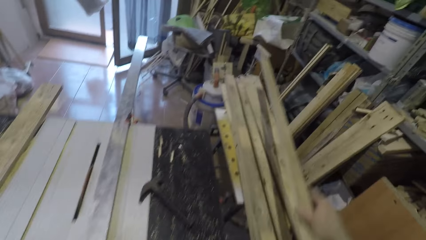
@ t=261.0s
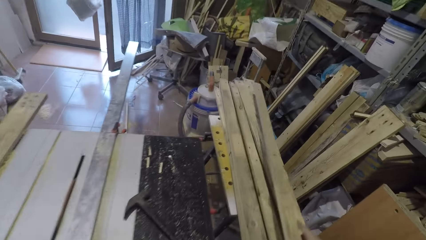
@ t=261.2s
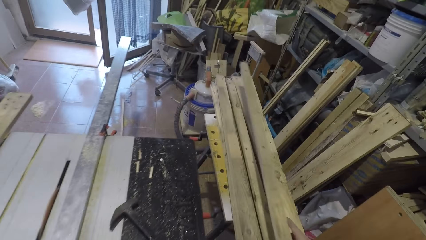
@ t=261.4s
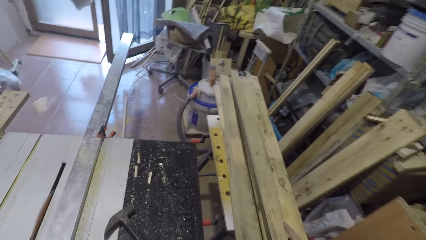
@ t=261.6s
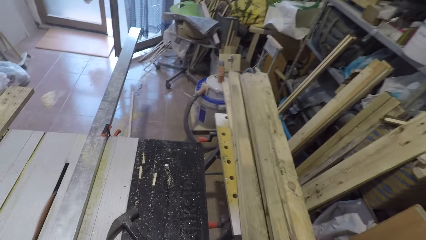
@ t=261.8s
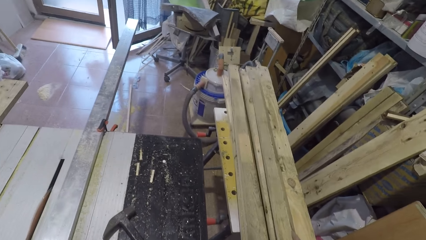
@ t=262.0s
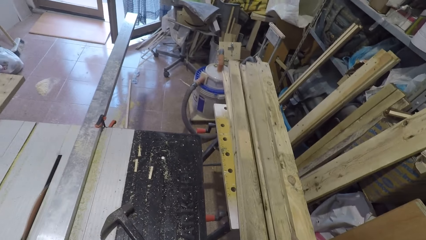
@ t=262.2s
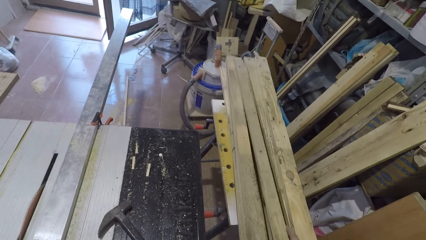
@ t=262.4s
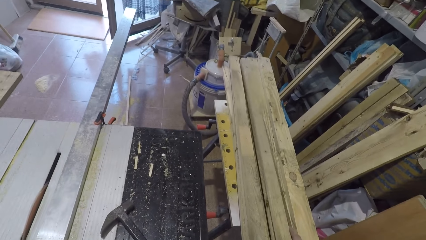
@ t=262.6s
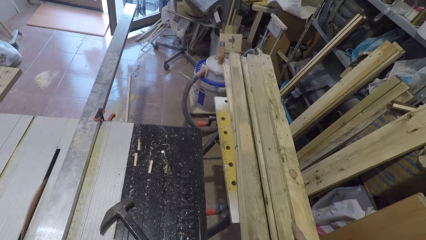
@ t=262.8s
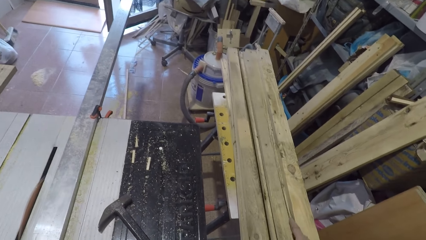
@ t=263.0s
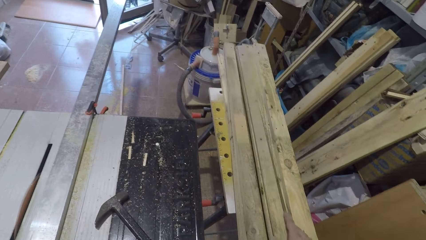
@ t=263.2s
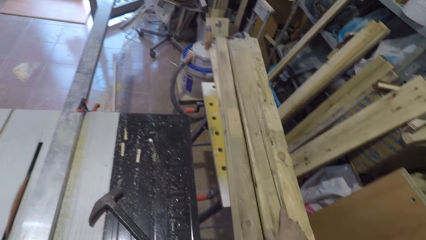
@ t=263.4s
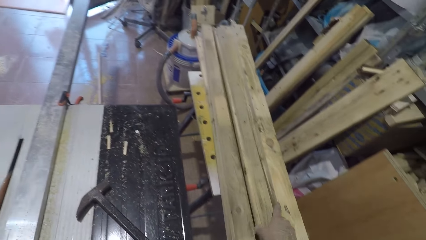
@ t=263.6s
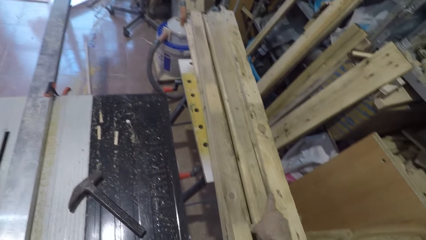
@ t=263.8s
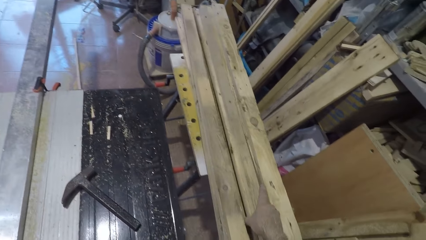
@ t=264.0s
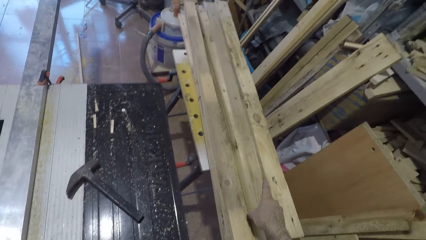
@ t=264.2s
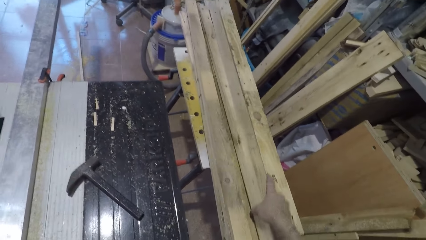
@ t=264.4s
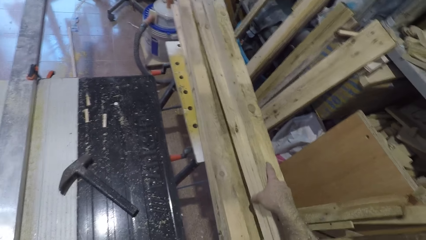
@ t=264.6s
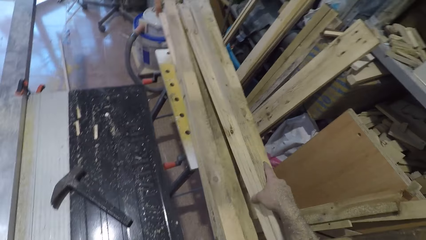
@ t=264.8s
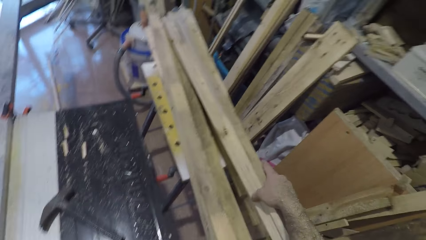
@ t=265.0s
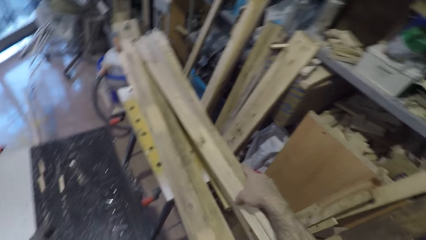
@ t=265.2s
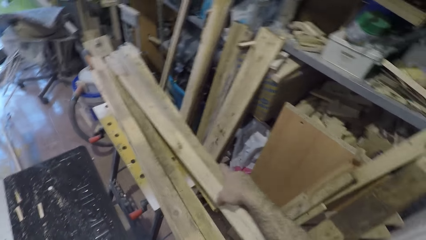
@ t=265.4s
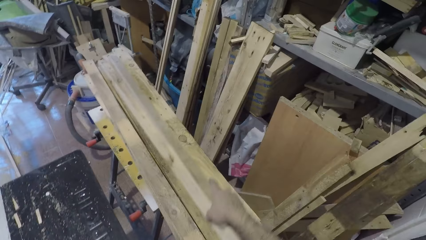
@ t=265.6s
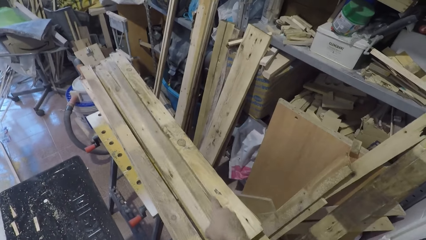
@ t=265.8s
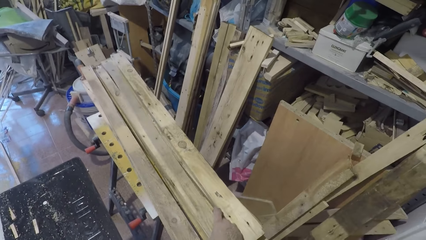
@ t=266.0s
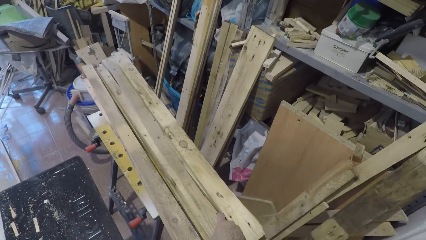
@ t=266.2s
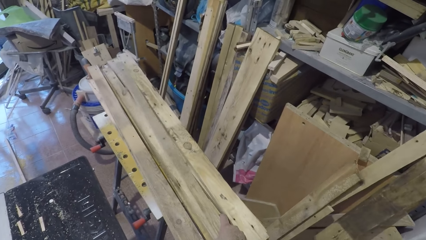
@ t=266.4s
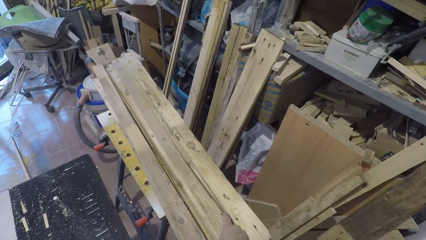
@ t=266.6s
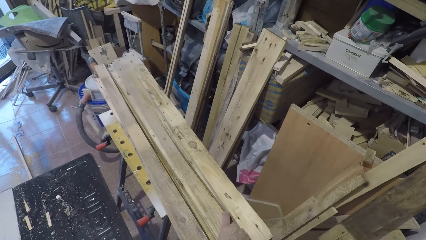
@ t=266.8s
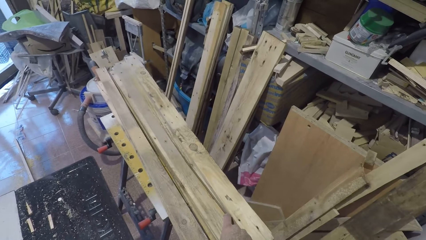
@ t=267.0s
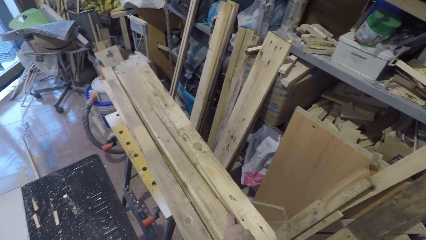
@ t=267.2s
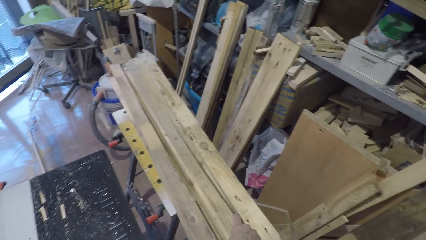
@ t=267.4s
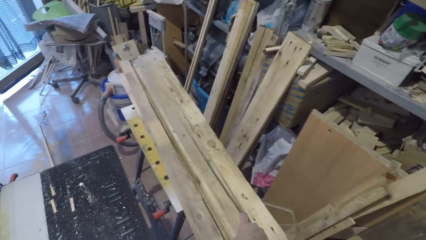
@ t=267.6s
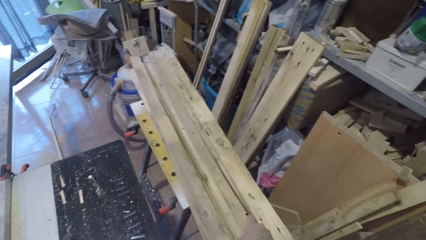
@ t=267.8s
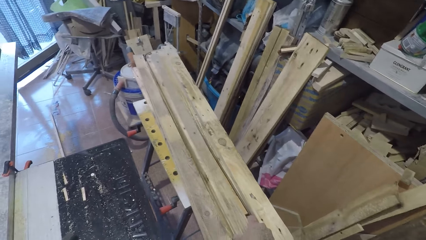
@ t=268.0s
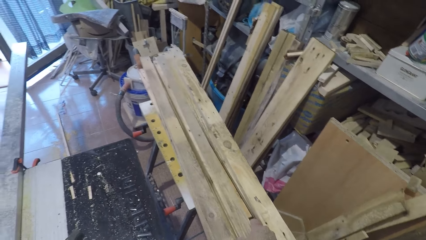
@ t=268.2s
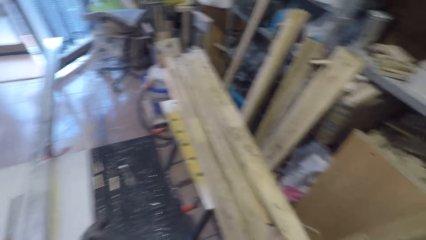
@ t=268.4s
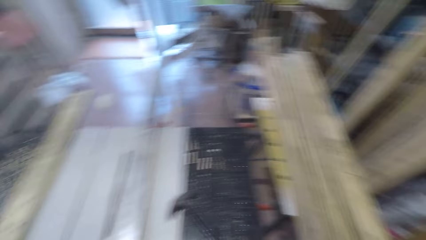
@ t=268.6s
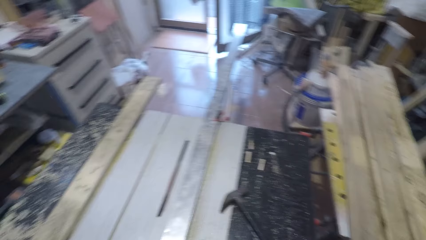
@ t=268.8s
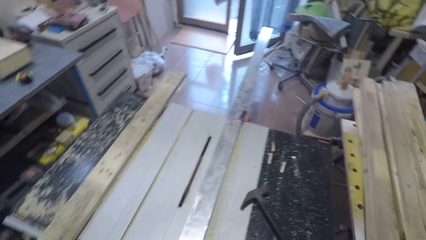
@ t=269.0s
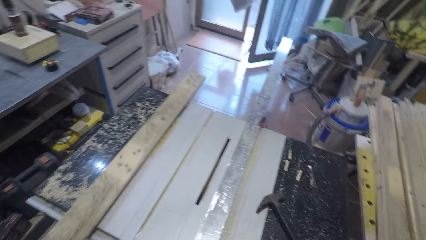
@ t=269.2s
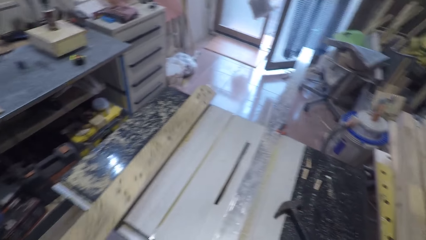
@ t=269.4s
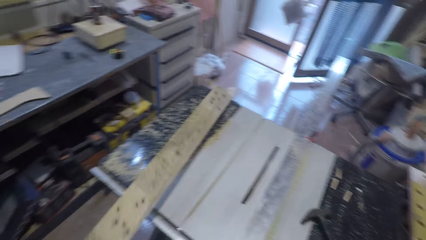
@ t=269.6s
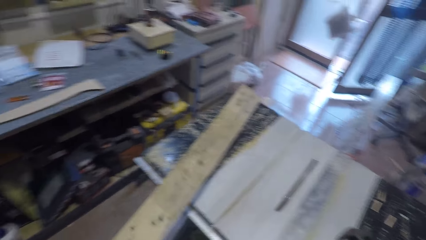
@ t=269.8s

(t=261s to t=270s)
The camera wearer puts the piece or plank of wood in his right hand aside. He re-positions the planks of wood with his right hand.

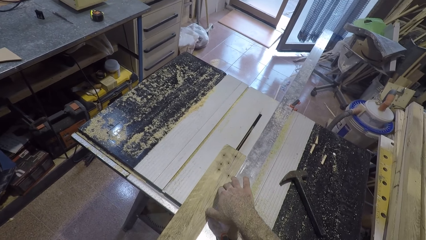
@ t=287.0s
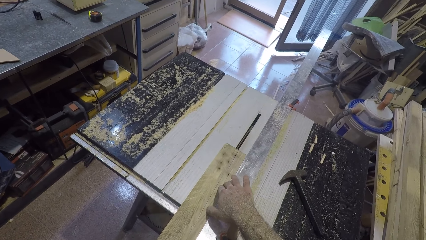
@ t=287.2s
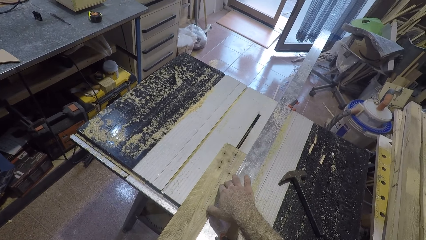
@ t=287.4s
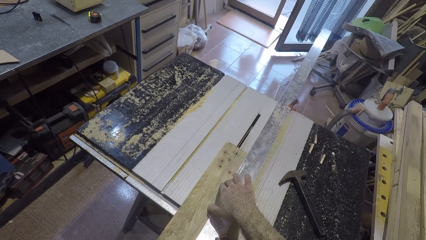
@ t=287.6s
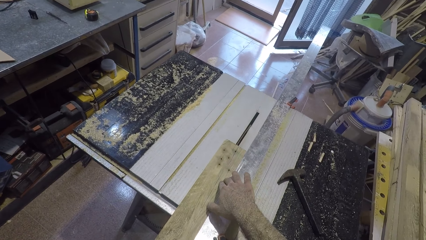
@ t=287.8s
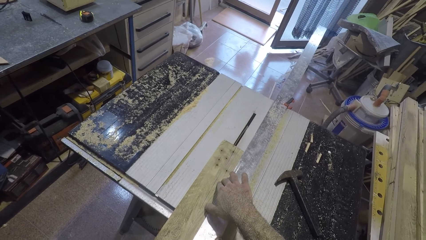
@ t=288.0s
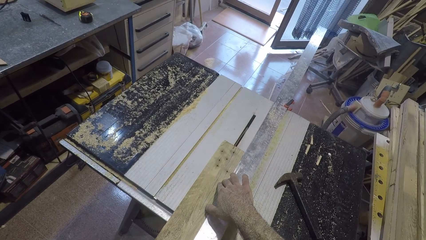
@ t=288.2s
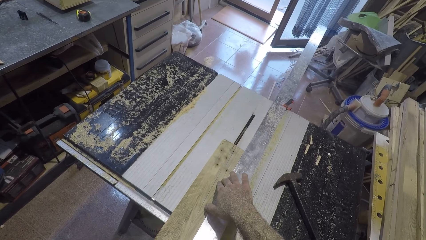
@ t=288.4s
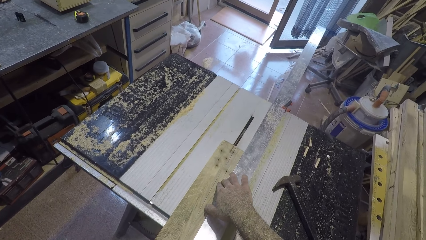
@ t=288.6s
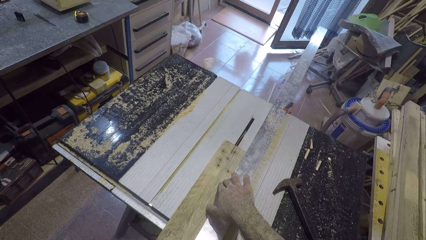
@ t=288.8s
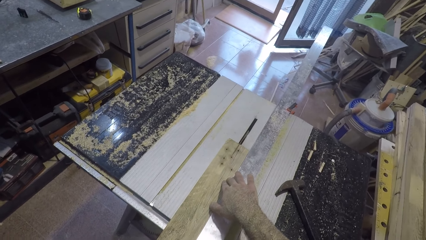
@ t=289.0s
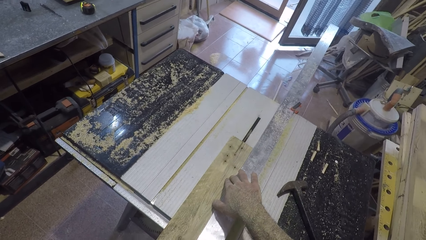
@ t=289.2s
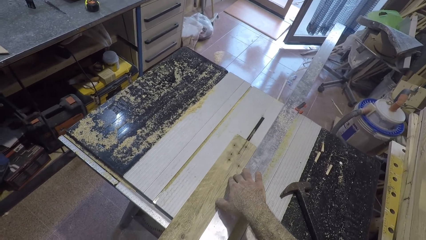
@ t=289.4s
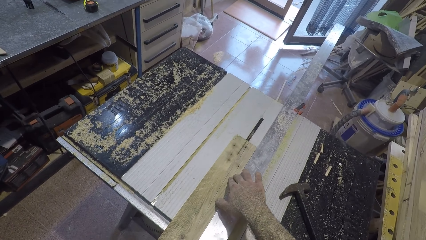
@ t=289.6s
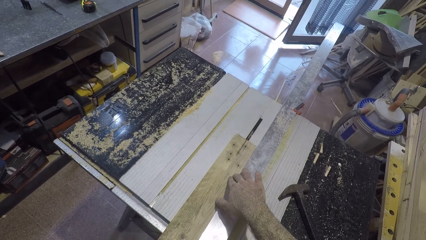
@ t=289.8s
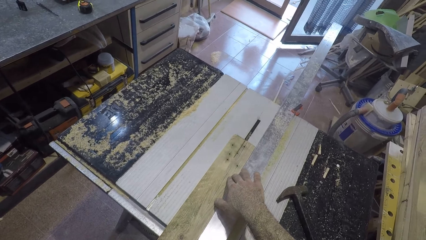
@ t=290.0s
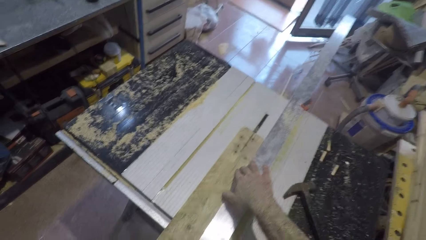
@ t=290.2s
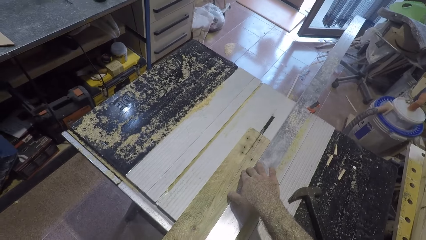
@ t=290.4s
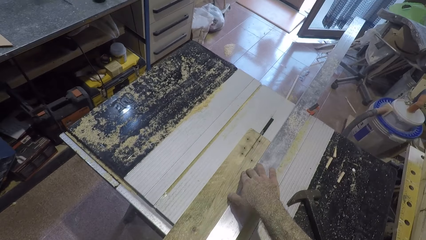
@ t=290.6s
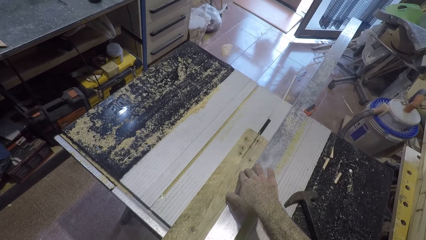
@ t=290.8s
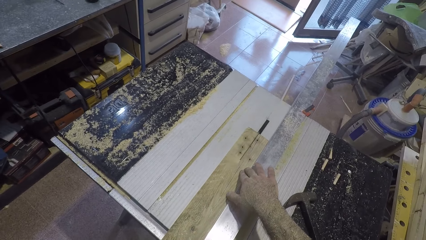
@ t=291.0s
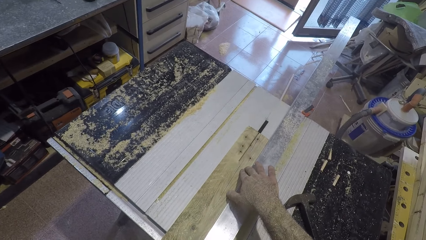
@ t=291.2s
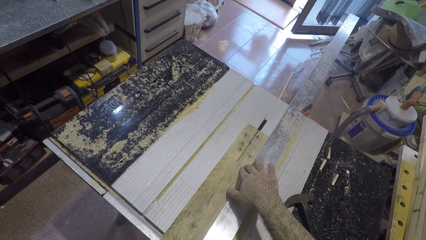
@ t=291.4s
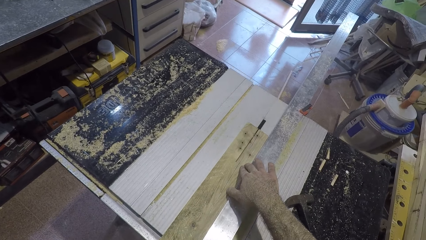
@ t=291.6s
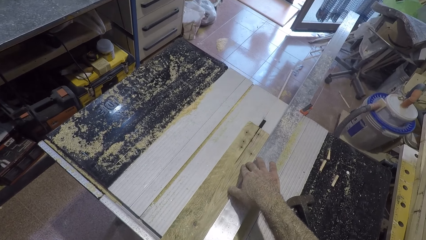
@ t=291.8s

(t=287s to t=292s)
The camera wearer moves the plank slightly on the woodworking machine.

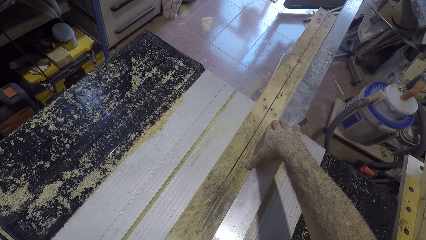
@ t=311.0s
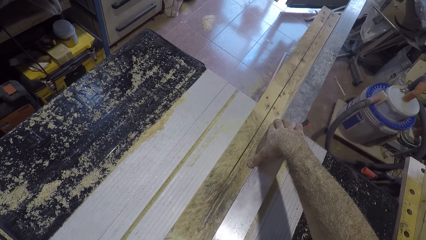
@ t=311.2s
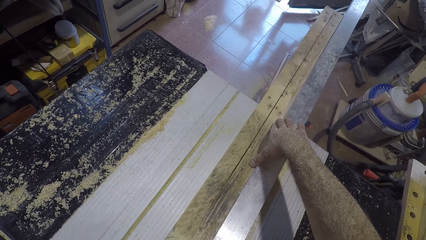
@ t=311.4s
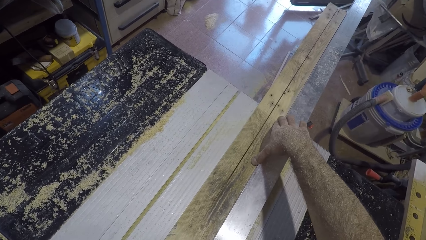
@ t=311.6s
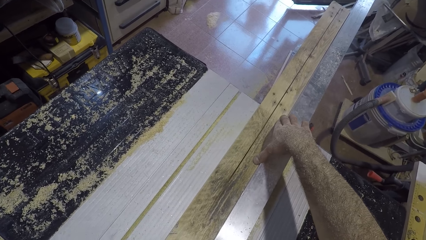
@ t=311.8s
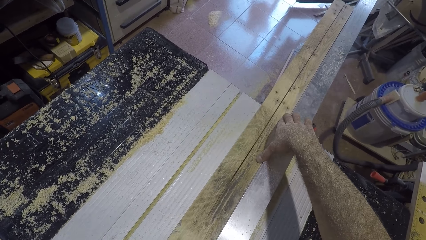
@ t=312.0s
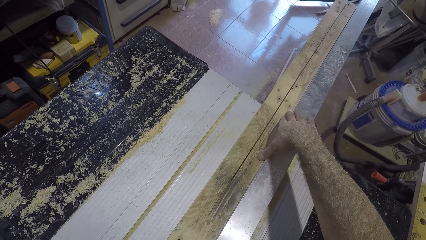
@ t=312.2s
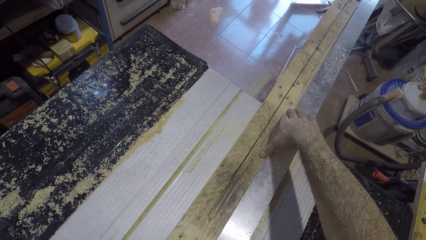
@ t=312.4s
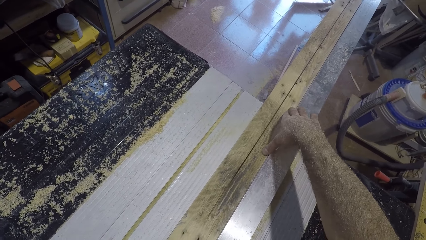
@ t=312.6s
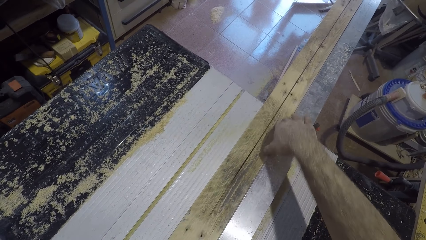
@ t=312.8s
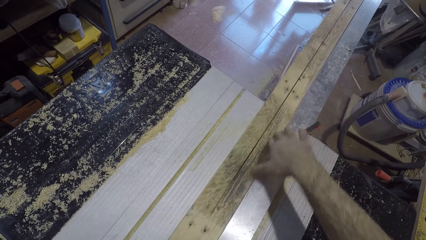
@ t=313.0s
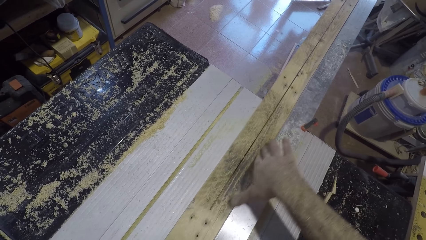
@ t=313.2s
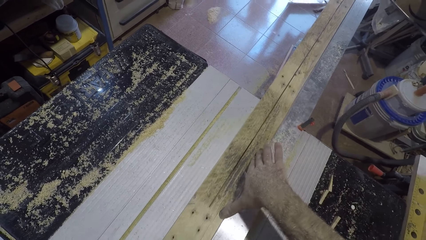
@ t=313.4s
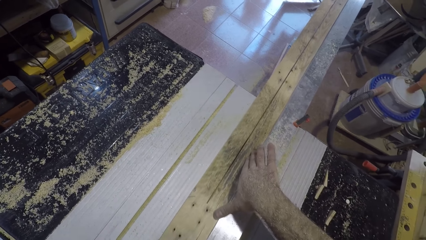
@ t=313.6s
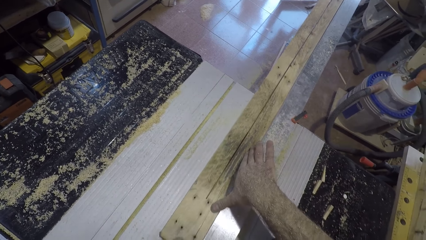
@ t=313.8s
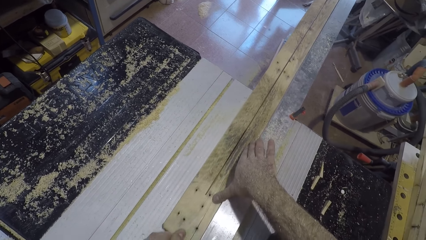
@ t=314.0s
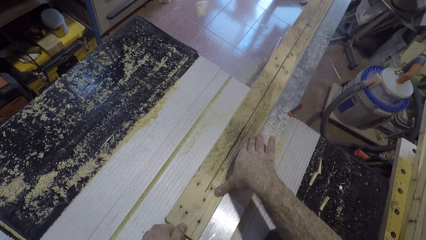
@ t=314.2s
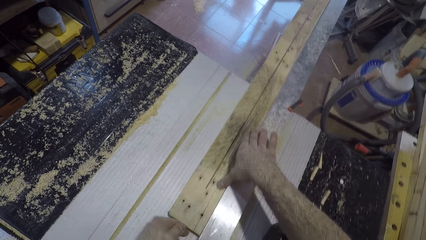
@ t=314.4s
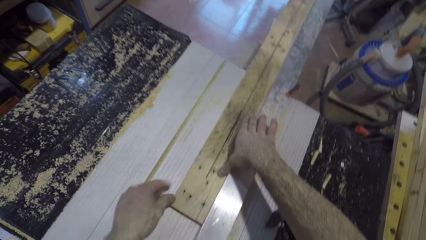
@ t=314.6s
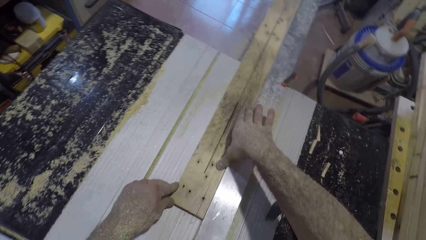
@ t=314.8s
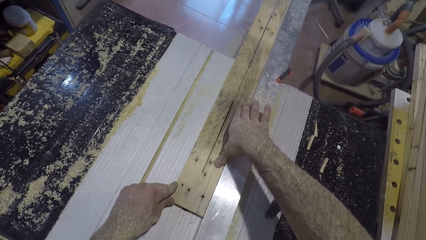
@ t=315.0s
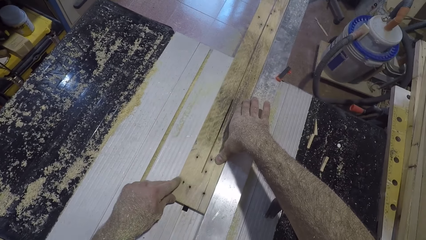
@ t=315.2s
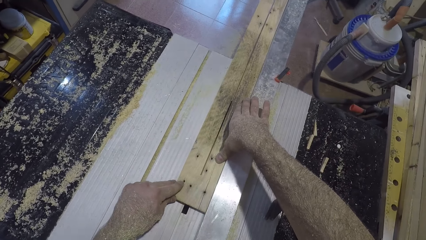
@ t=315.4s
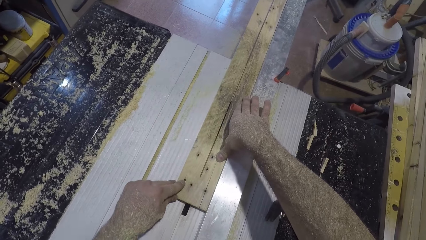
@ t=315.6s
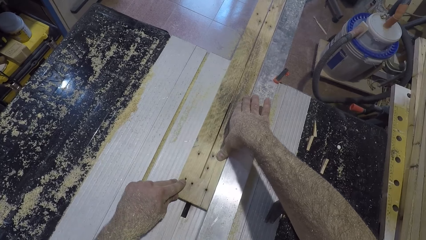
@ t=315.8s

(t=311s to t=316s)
The camera wearer adjusts his hand on the plank. He places his left hand on the plank.
